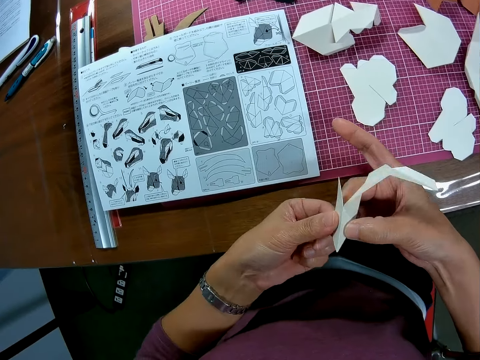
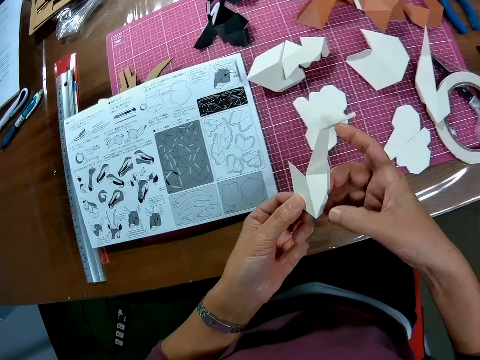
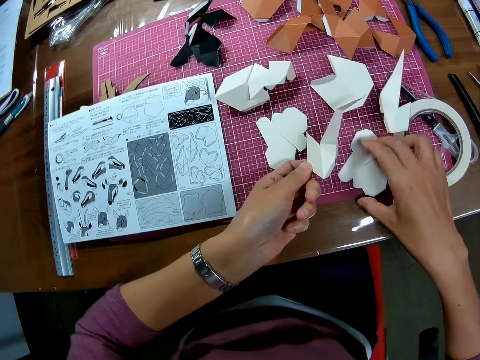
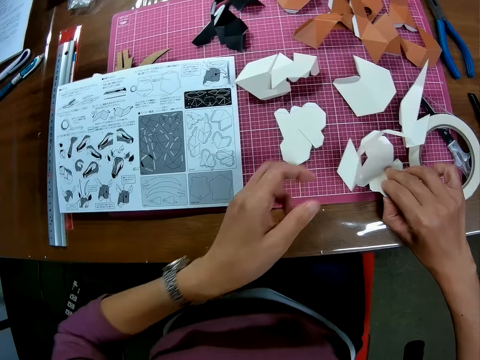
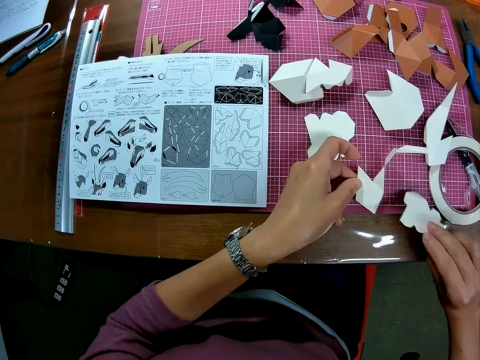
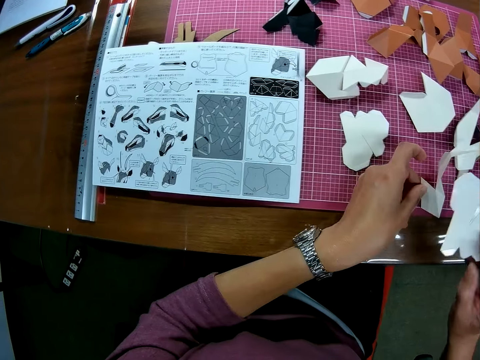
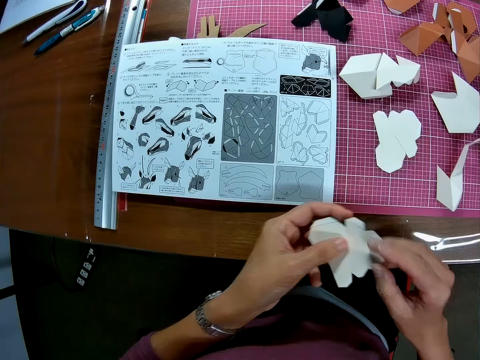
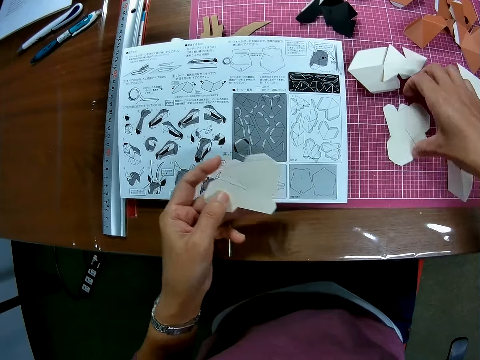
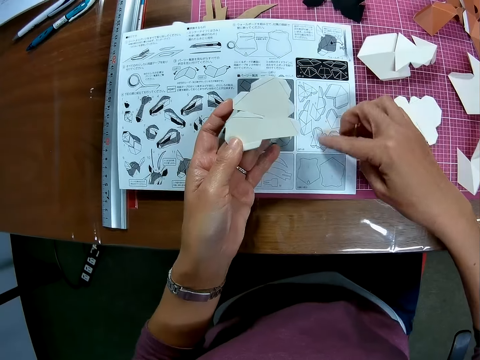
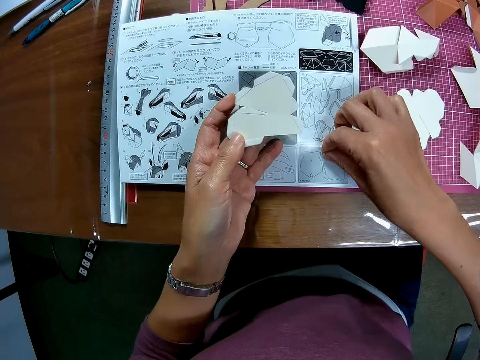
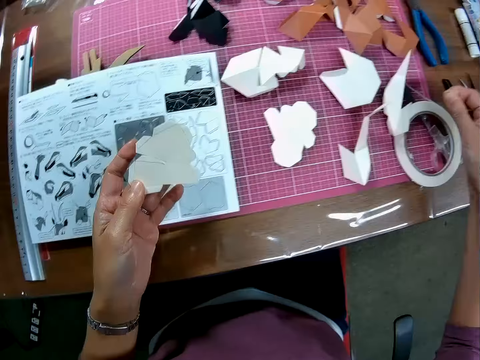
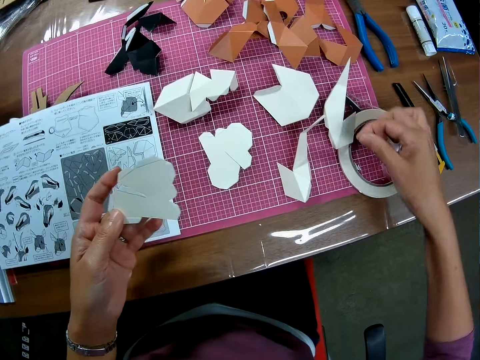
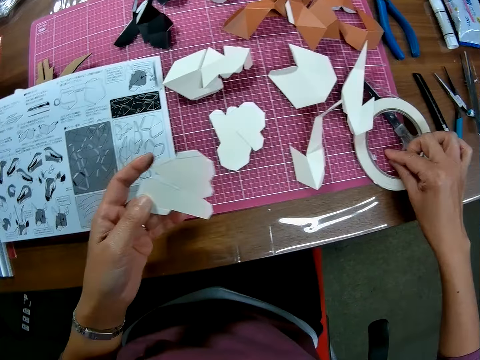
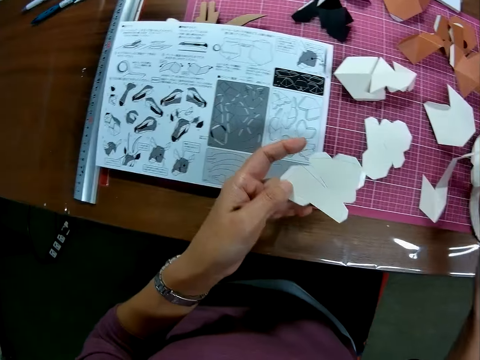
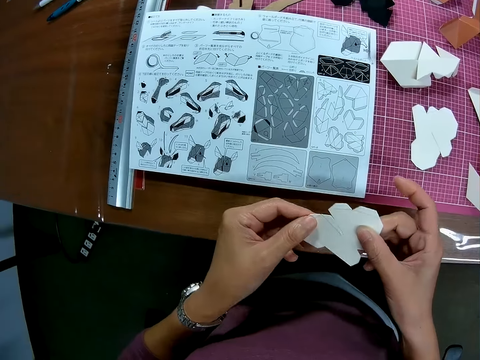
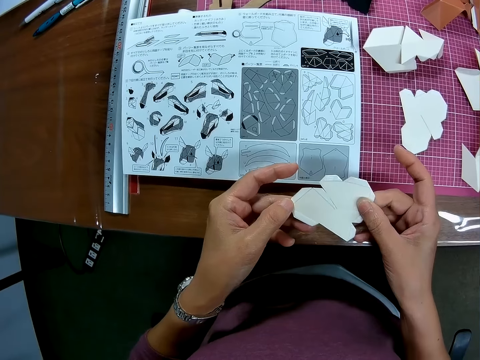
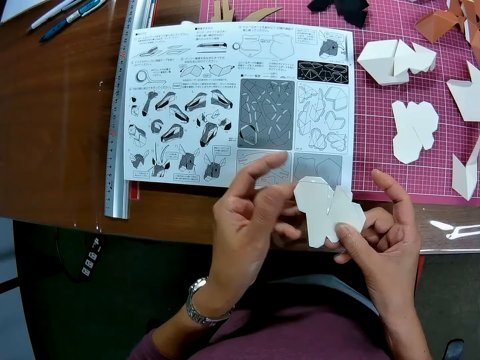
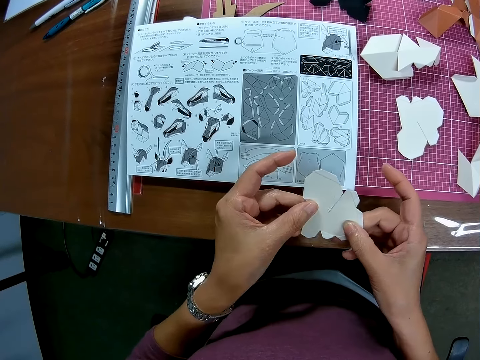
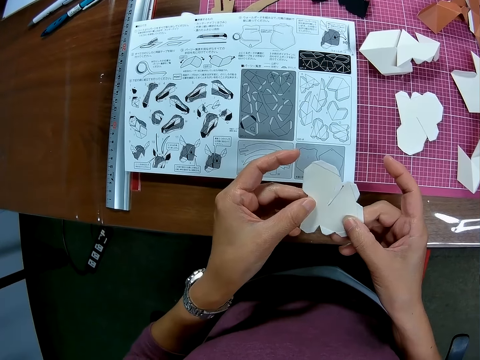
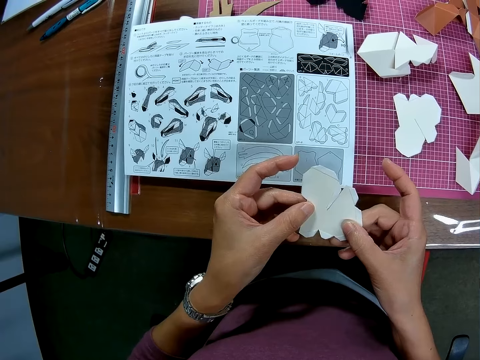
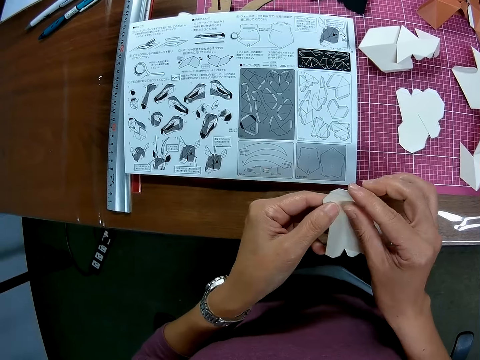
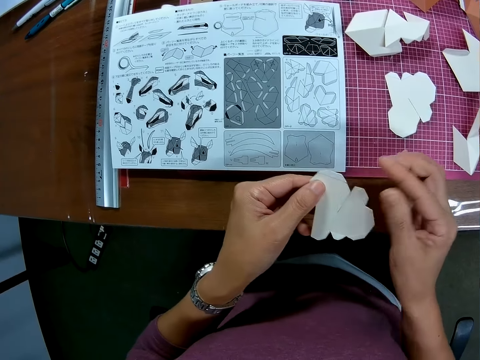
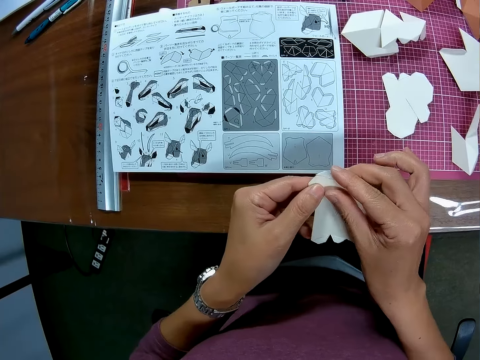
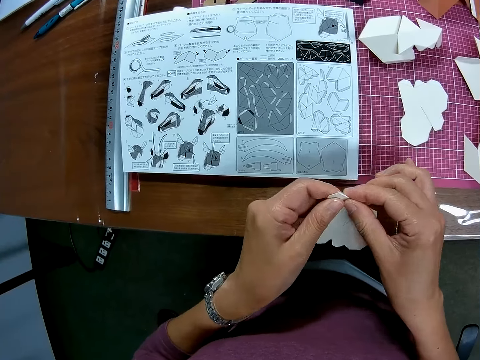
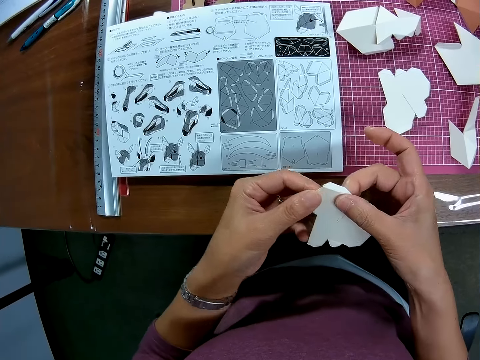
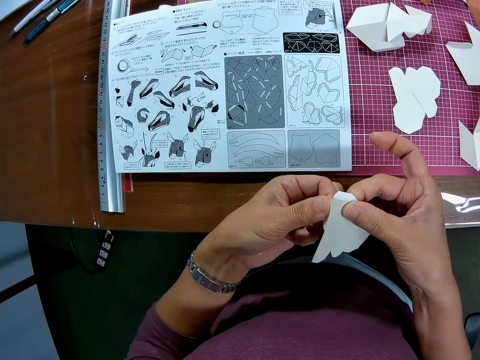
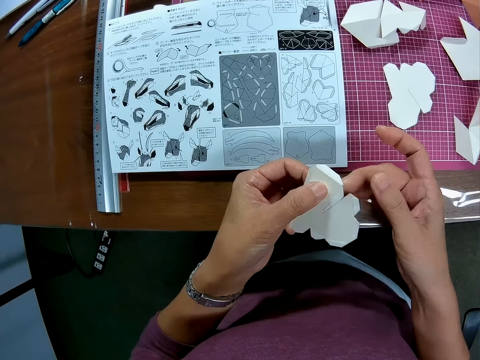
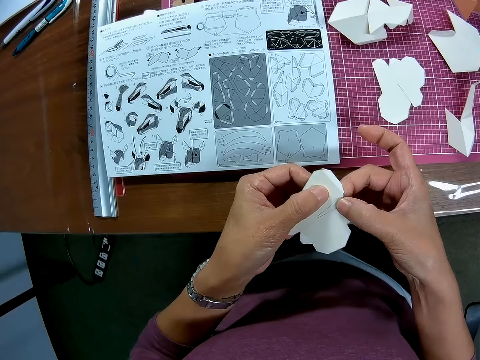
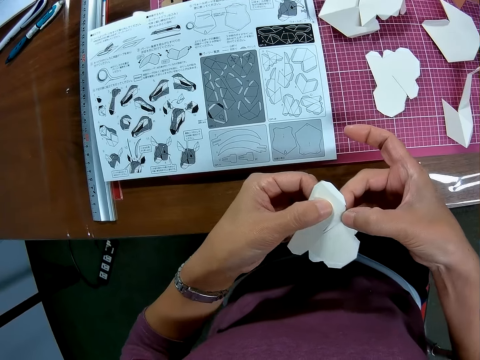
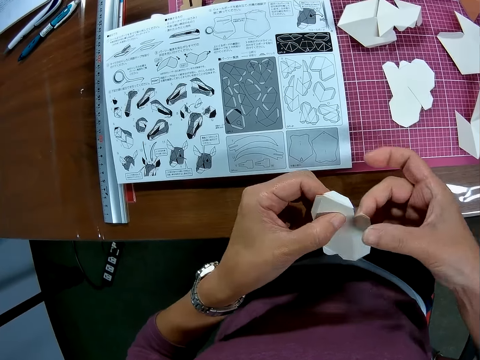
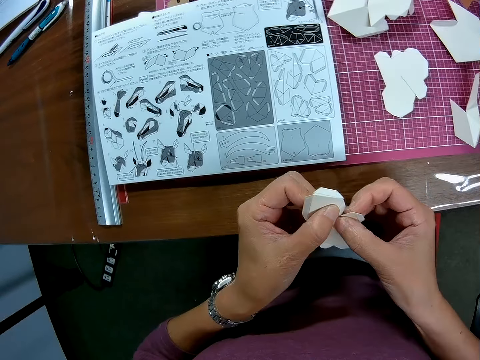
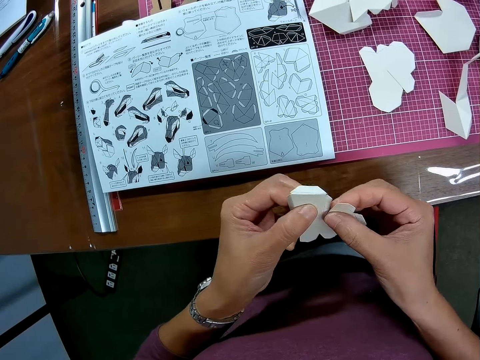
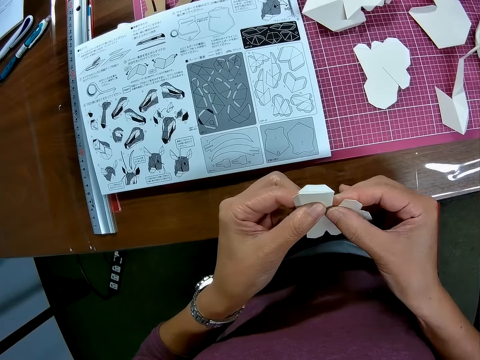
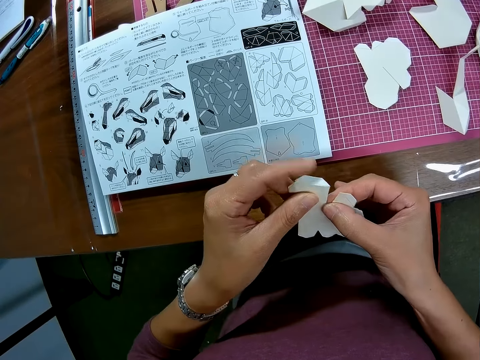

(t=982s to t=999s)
The camera wearer drops the paper or woodcraft on the table with his left hand. He picks another paper on the table with his right hand. He passes the paper from his right hand to his left hand. He touches the paper on the table with his right hand. He holds the paper with both hands. He stares at the woodcraft. He folds the paper with both hands.

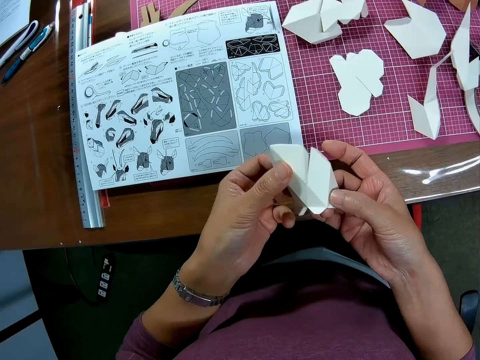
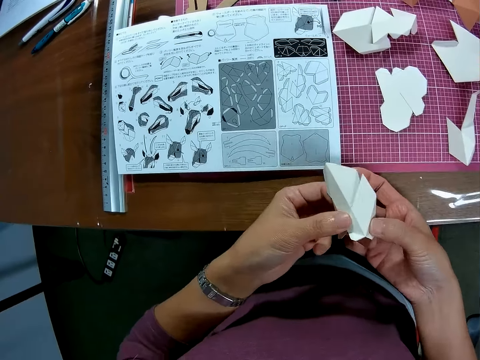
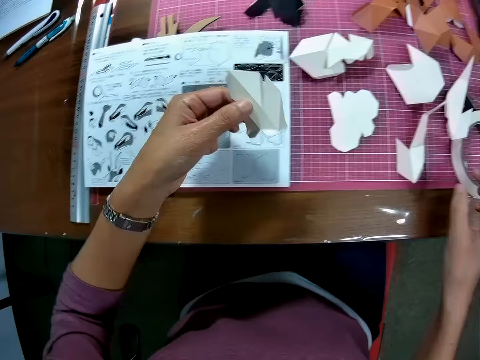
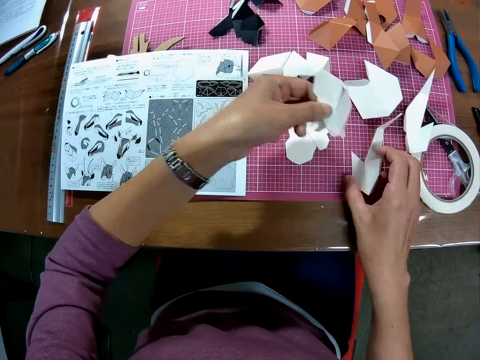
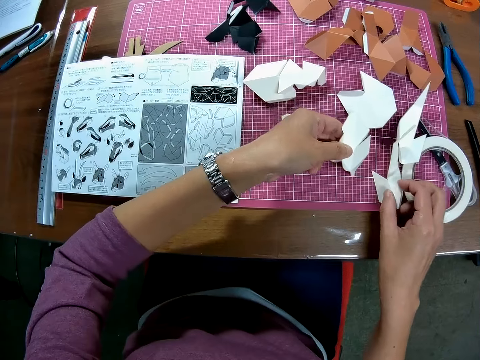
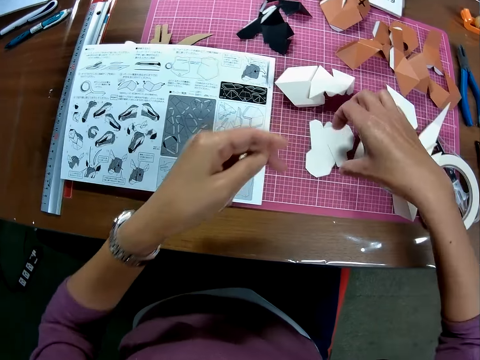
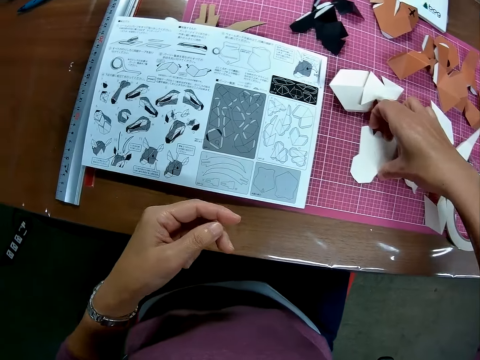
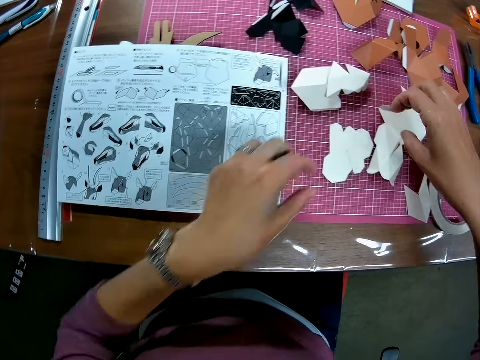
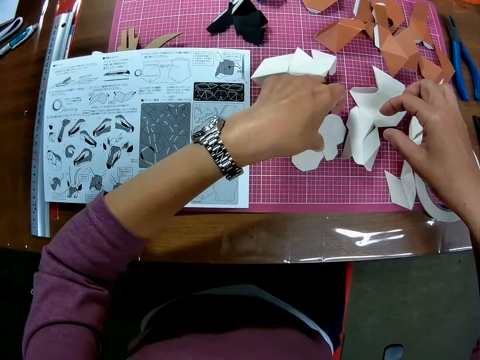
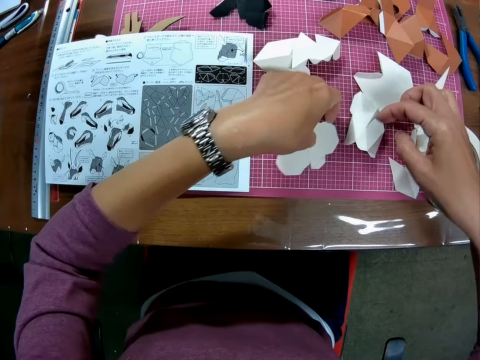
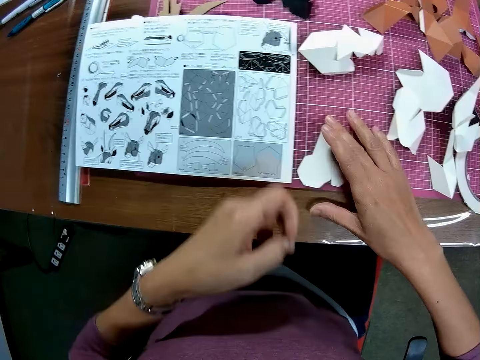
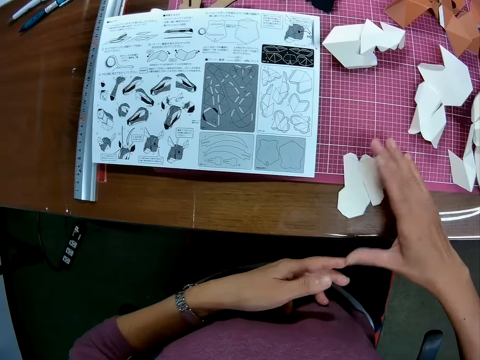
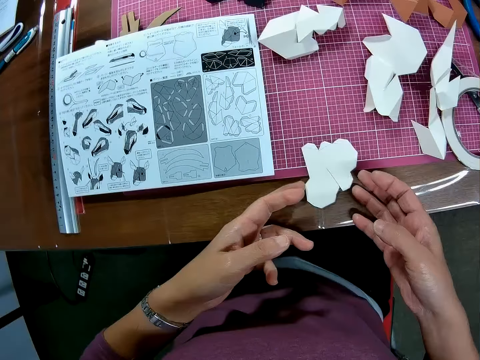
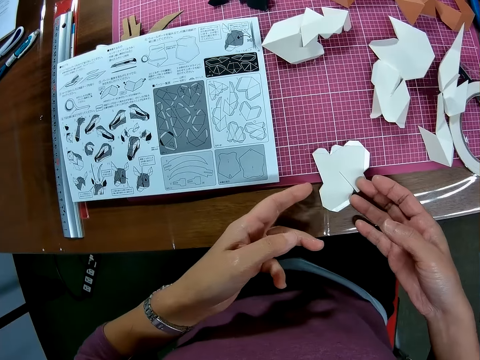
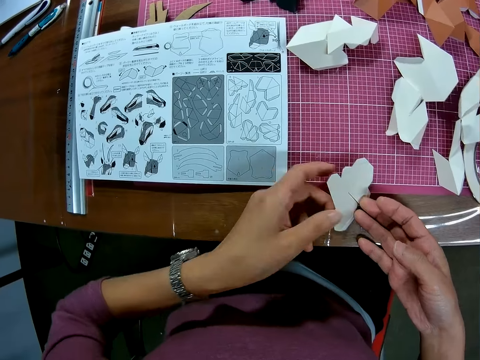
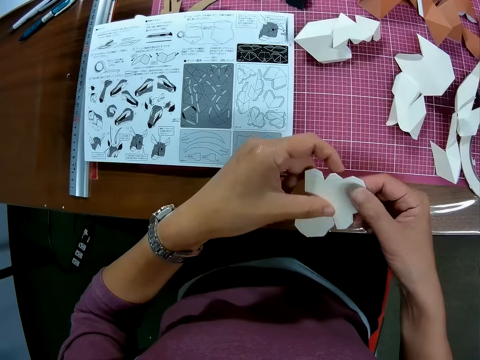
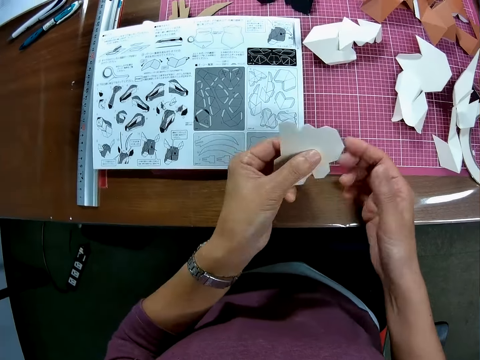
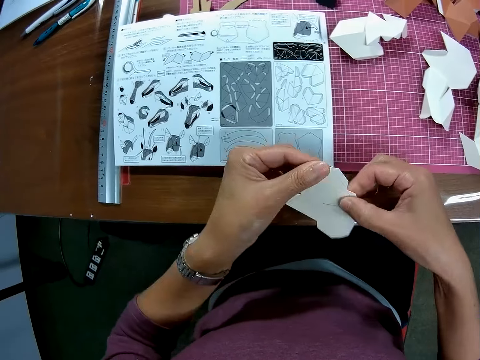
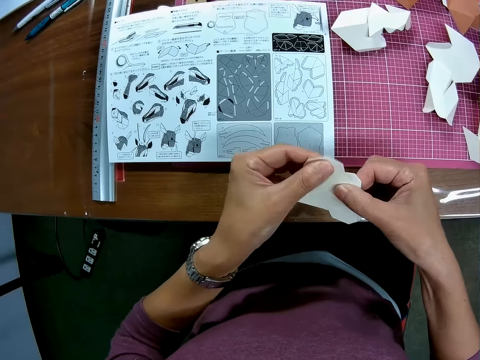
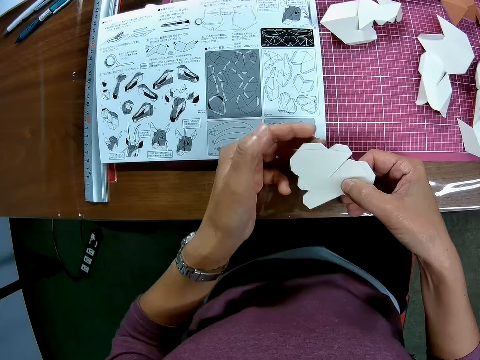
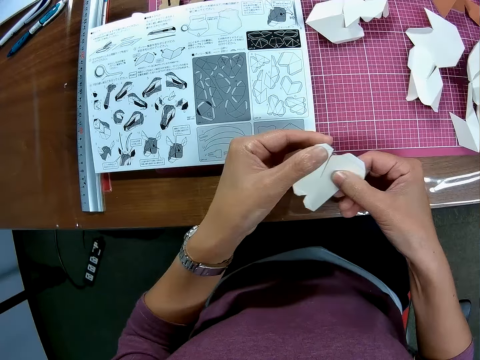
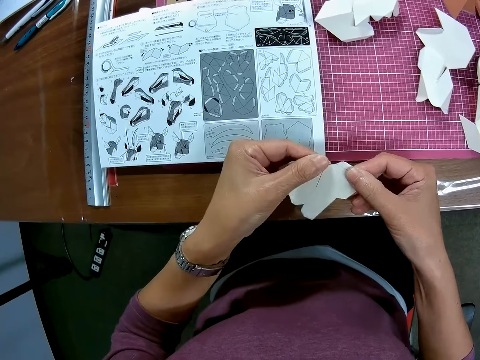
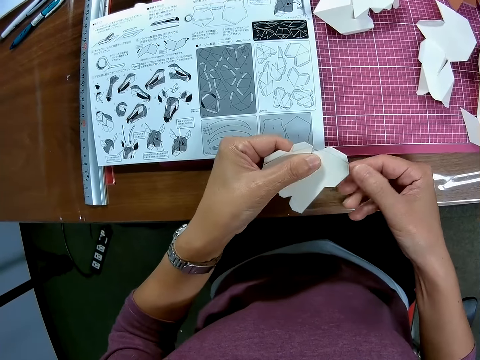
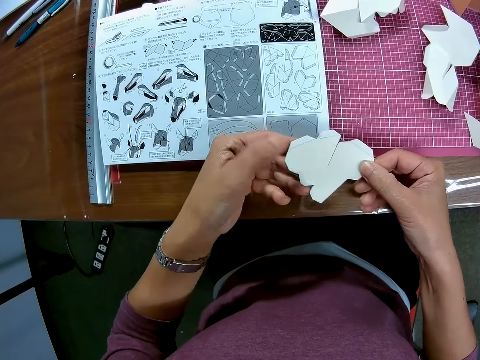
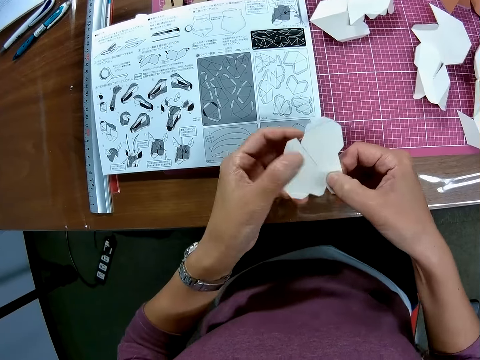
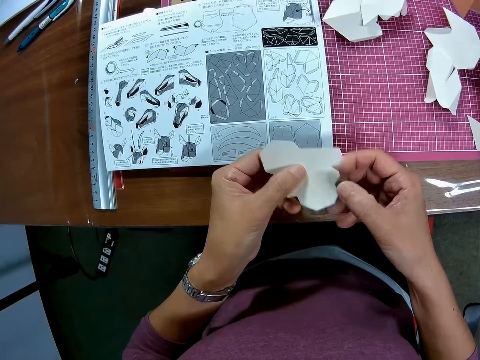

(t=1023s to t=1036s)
The camera wearer touches the paper or woodcraft on the table with his right hand. He drops the paper on the table with his left hand. He touches another paper on the table with his right hand. He touches the paper on the table with his left hand. He touches the paper on the table with both hands. He picks the paper on the table with his left hand. He holds the paper with both hands. He turns the paper with both hands. He stares at the woodcraft.
